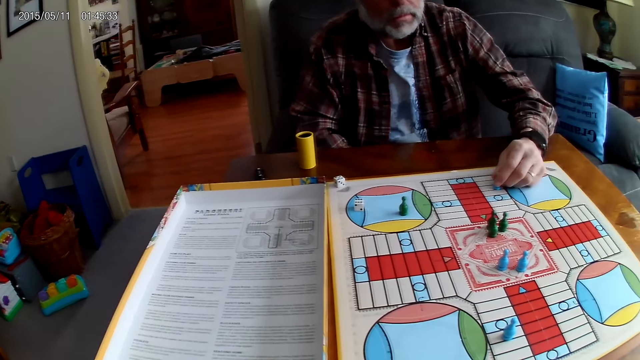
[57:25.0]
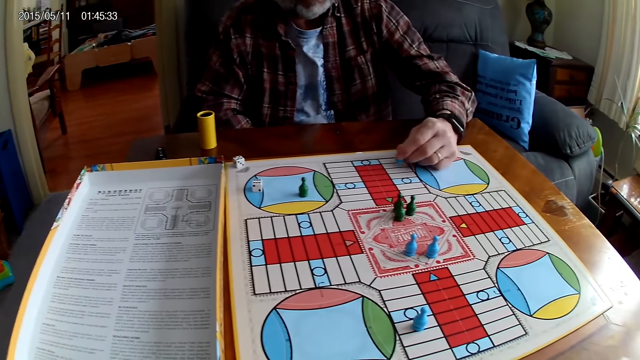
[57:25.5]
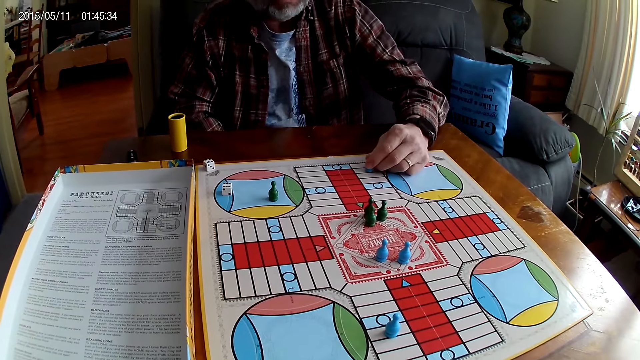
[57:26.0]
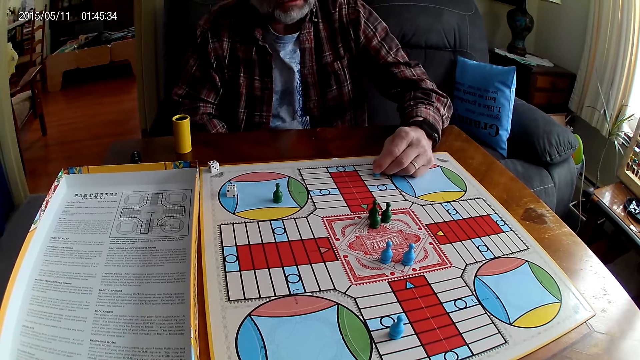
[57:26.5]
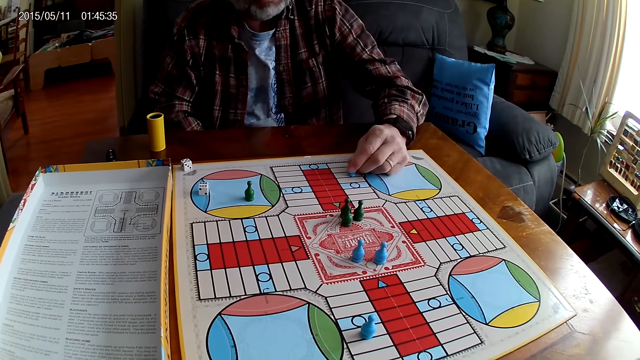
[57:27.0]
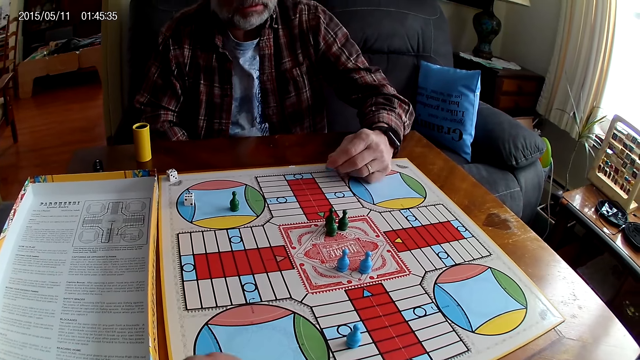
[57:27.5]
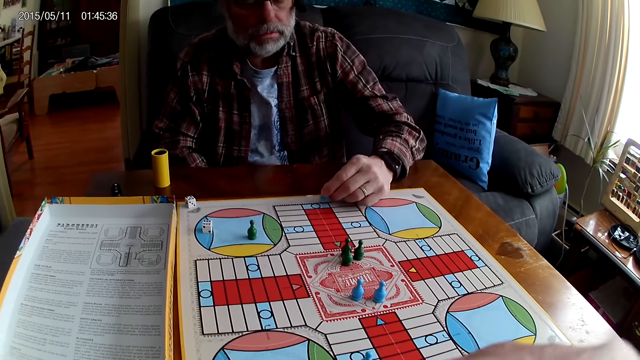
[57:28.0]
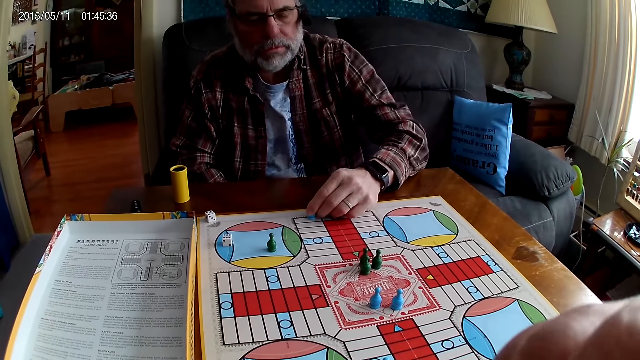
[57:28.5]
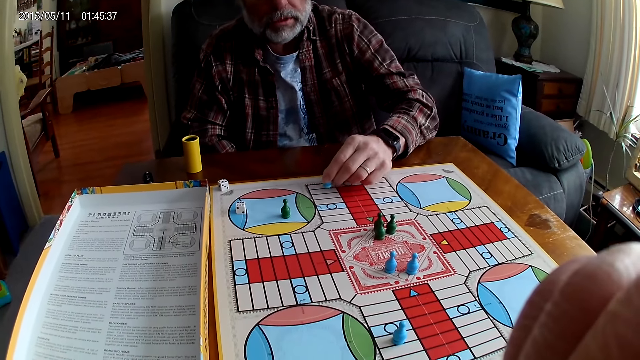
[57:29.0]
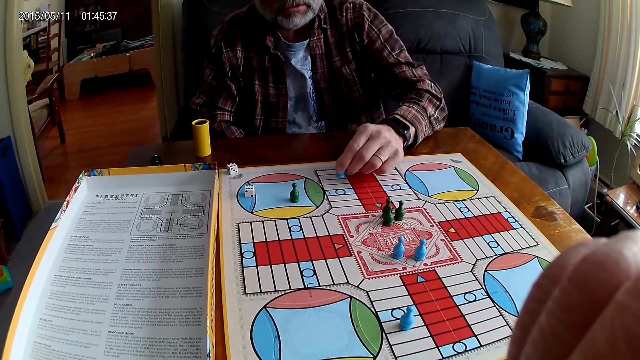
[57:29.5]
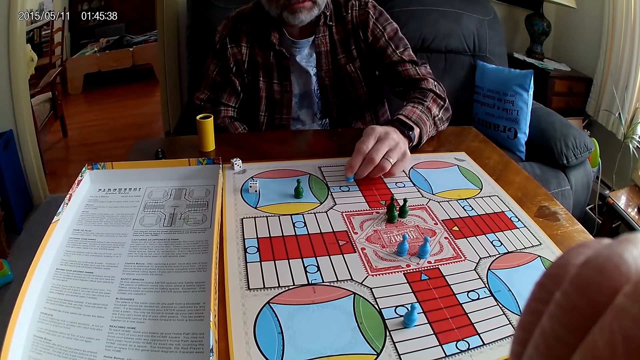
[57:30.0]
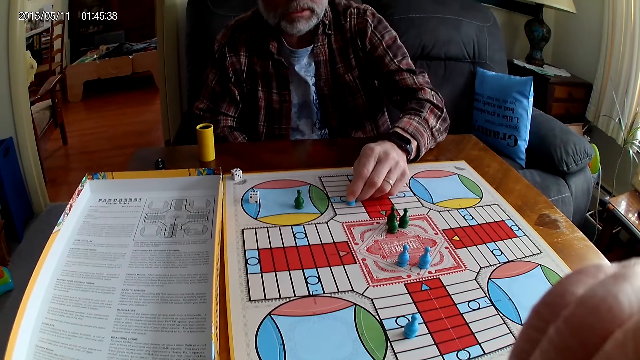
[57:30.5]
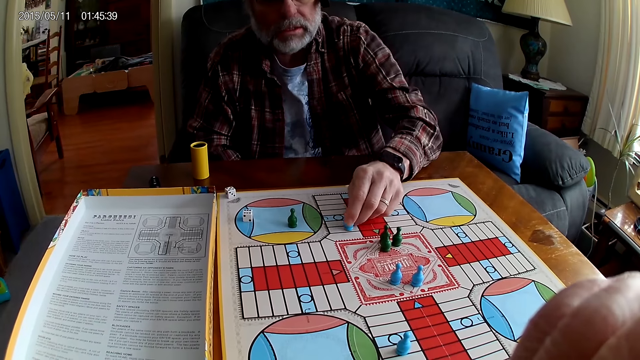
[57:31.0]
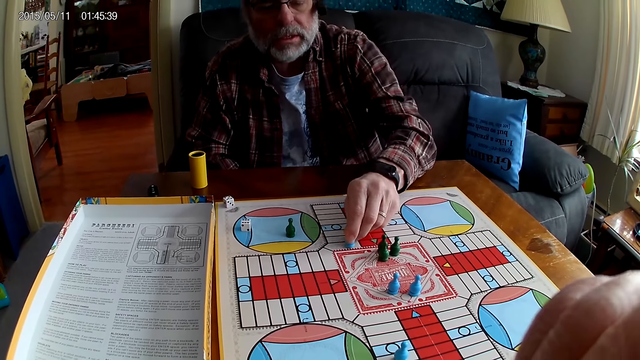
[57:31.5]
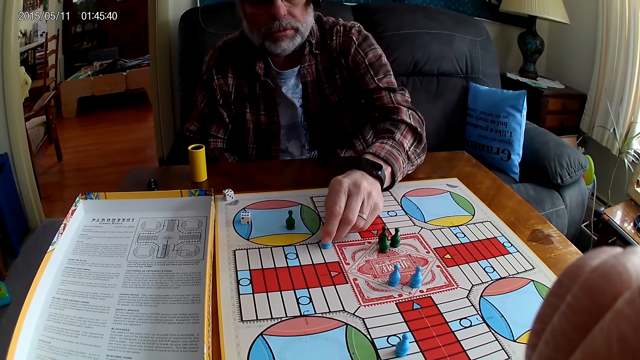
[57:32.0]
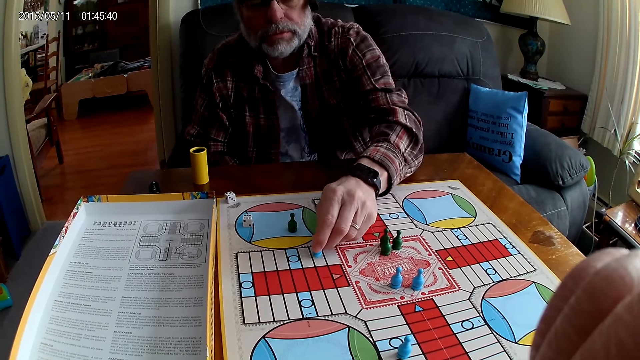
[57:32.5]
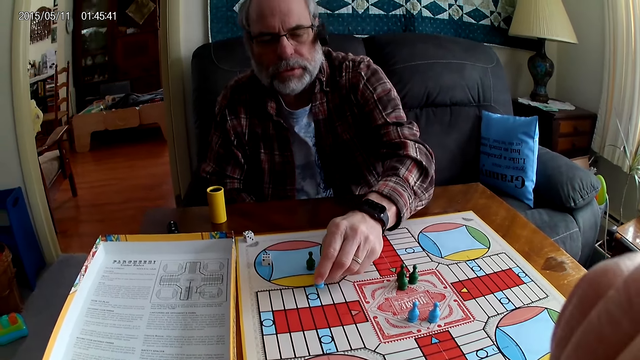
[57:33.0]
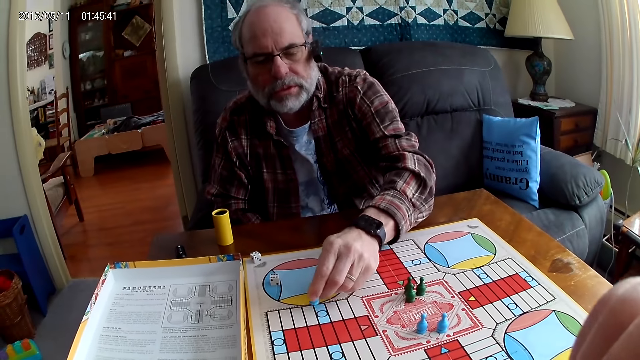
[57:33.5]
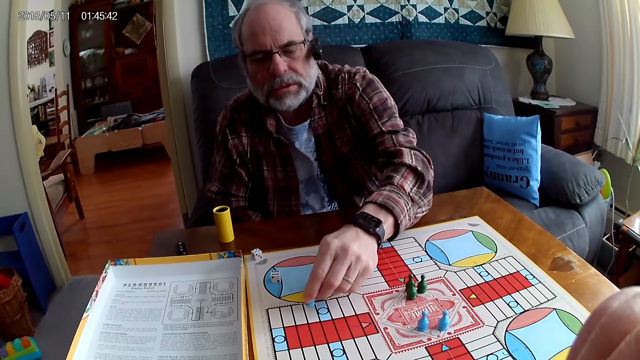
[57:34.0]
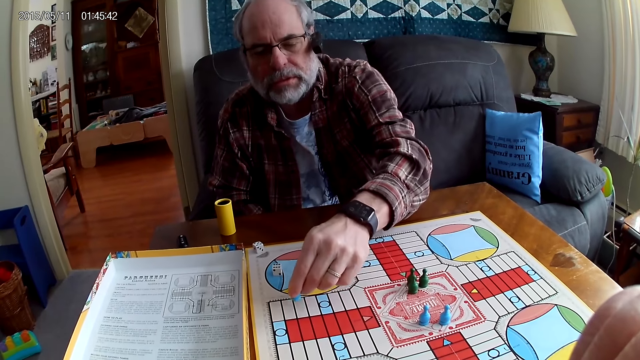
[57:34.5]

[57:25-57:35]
A man picks up a Ludo pawn, counts steps on the Ludo board with the chess and moves the Ludo pawn. The camera wearer raises the hand and stares at the board.

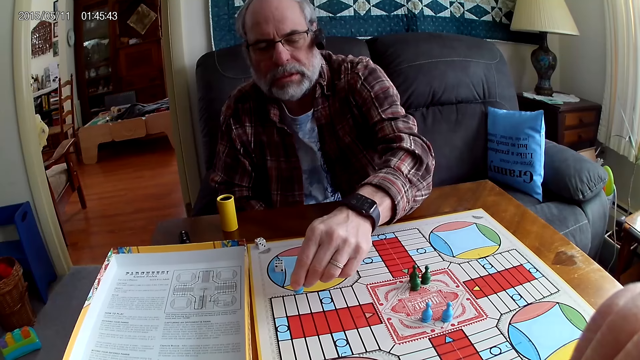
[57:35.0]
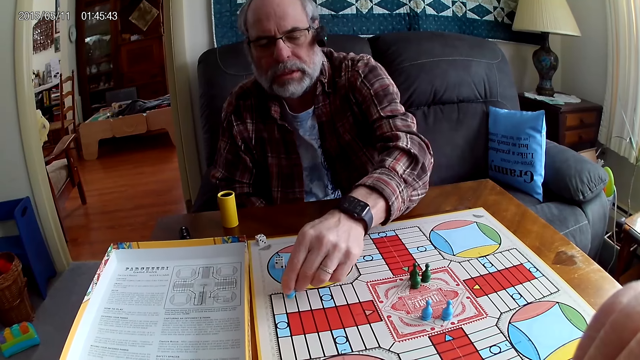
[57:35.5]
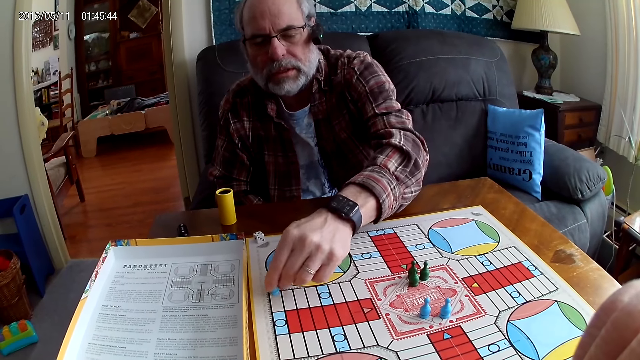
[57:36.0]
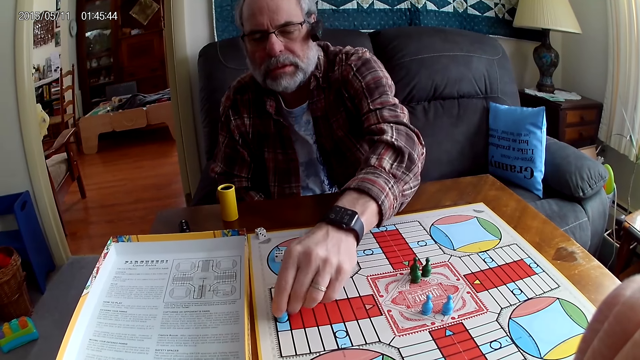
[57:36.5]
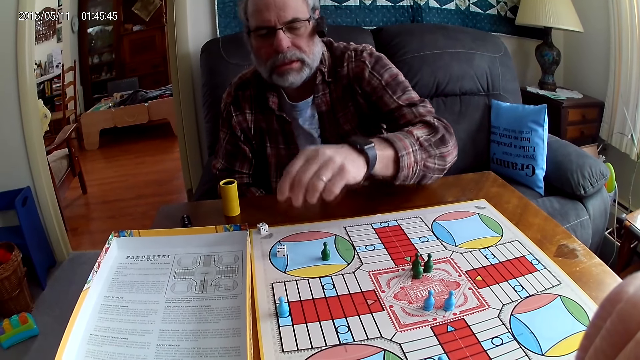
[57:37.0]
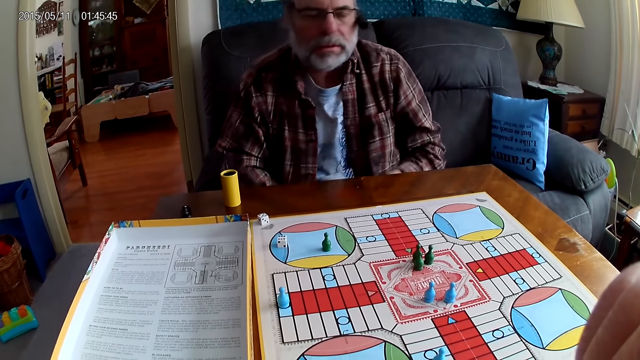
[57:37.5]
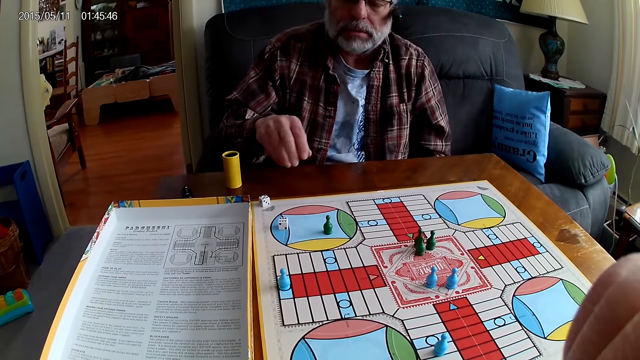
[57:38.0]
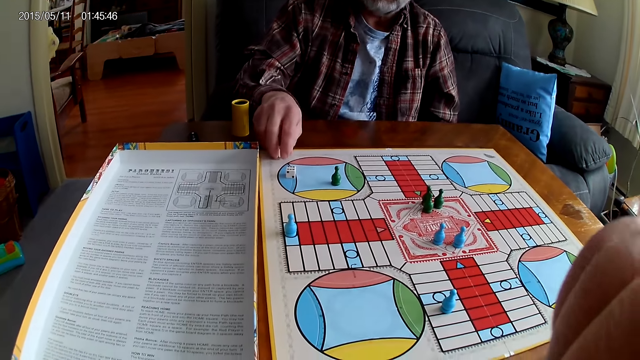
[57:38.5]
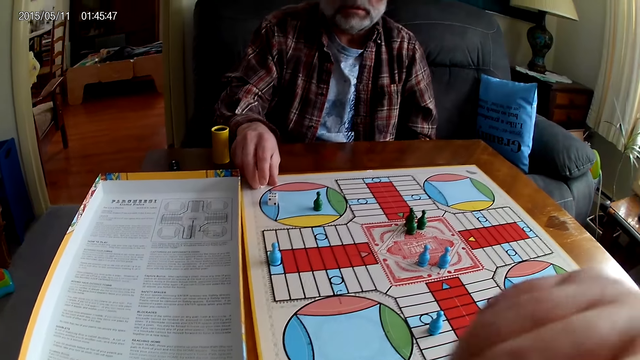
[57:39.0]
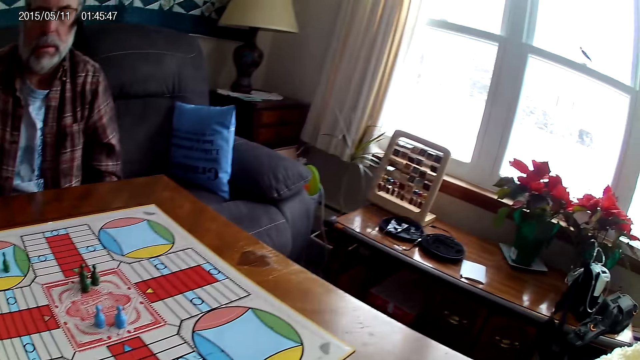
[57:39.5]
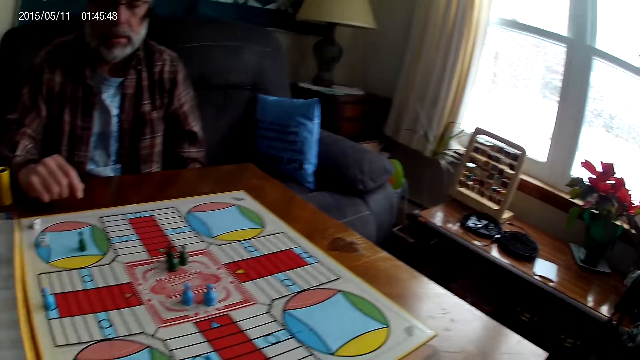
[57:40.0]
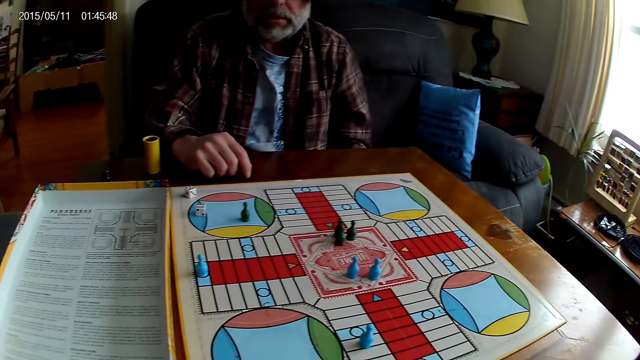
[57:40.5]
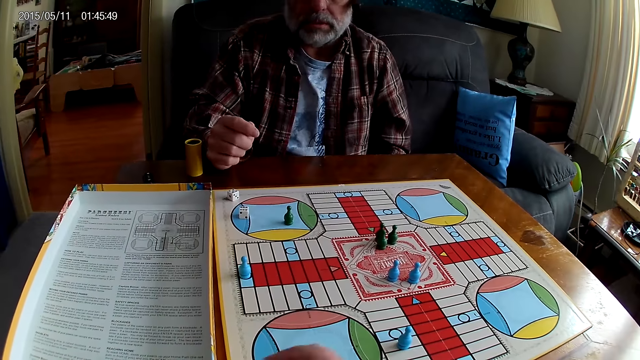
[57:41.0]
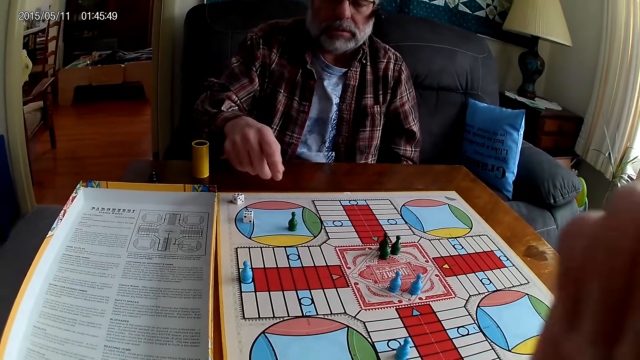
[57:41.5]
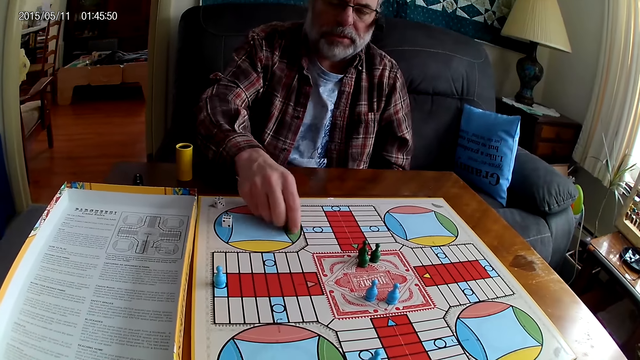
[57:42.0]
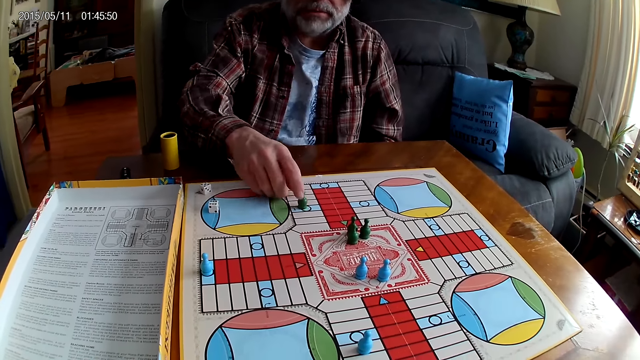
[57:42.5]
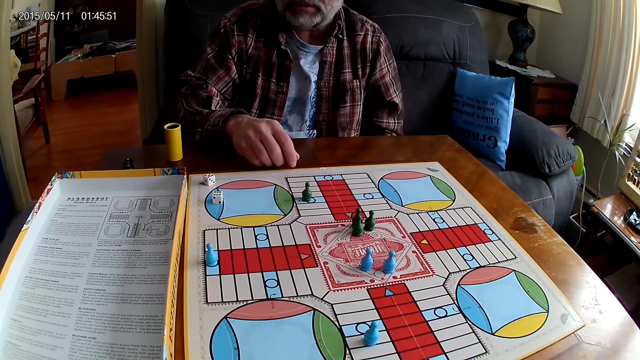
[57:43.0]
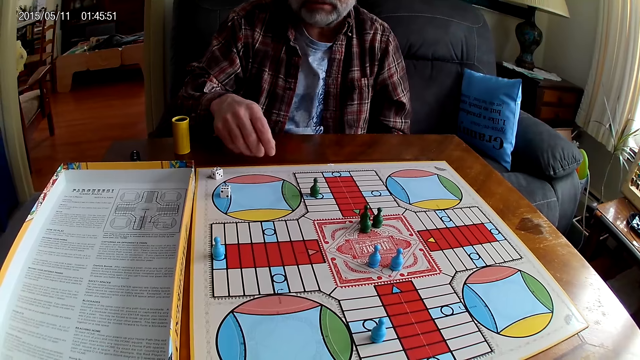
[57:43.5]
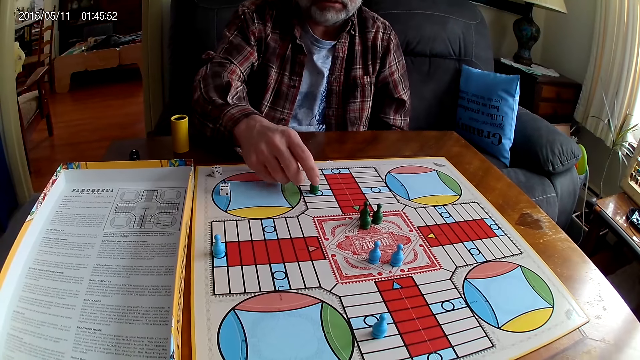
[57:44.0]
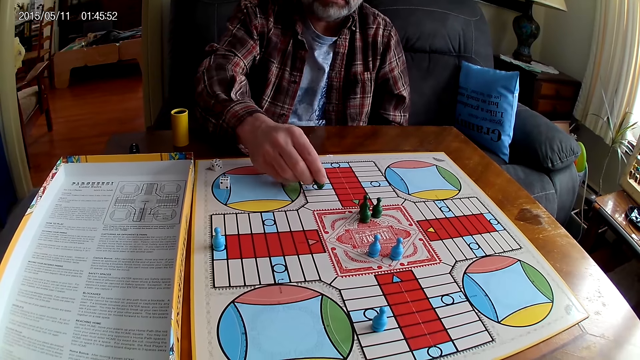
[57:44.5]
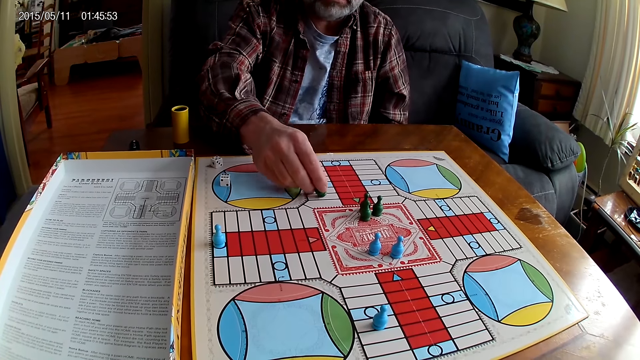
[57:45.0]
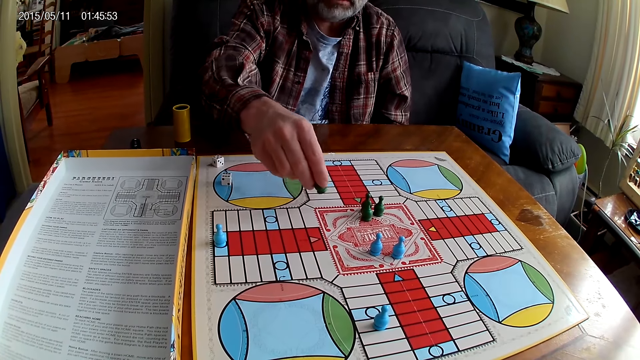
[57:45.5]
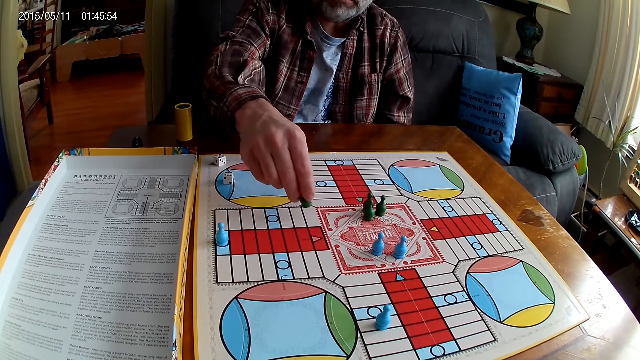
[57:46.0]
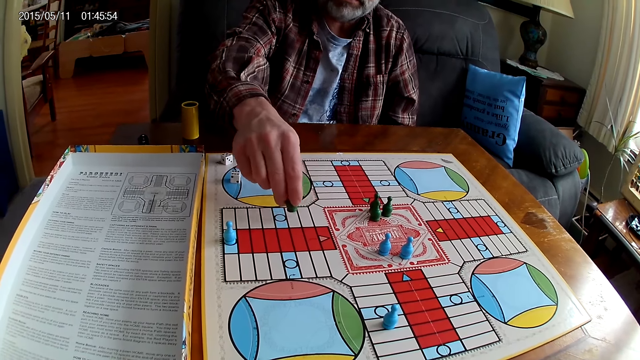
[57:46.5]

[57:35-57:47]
A man places a Ludo pawn on the board, moves the dice and stares at the board. The man moves the chess on the board and stares at the board. The man counts steps on the Ludo board with the chess, picks up the Ludo pawn and moves the Ludo pawn.
